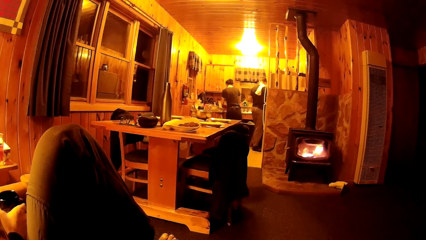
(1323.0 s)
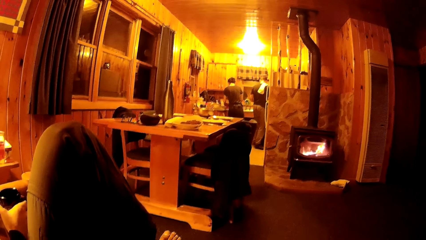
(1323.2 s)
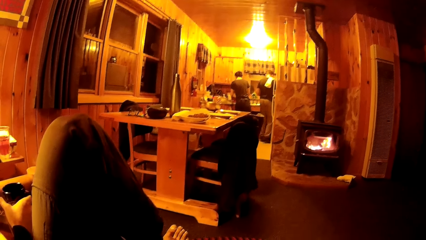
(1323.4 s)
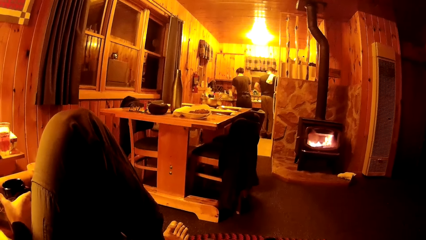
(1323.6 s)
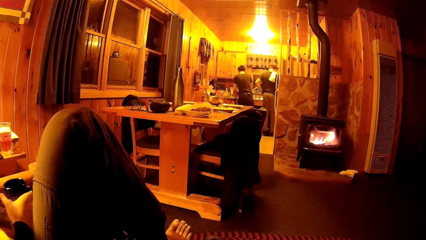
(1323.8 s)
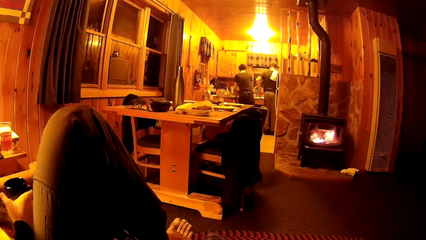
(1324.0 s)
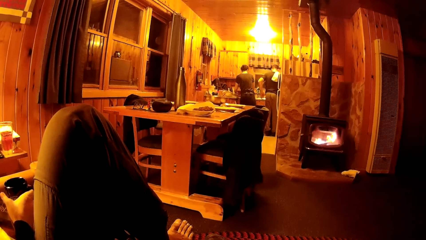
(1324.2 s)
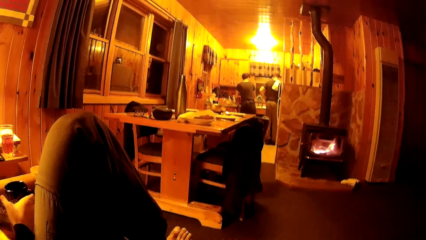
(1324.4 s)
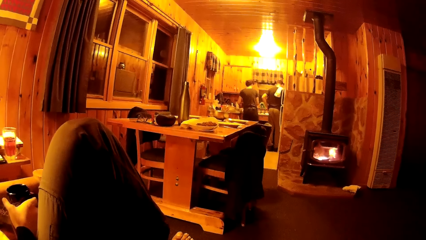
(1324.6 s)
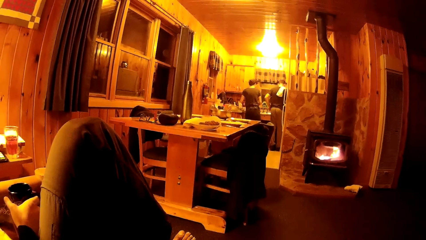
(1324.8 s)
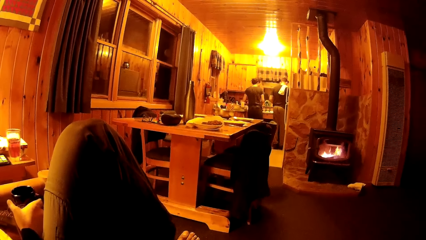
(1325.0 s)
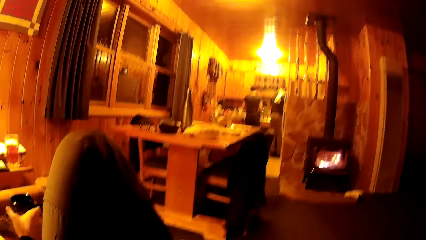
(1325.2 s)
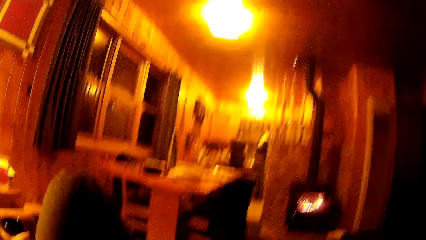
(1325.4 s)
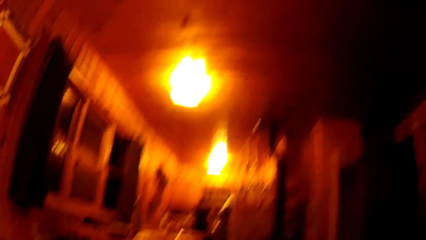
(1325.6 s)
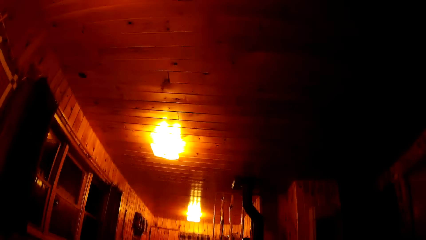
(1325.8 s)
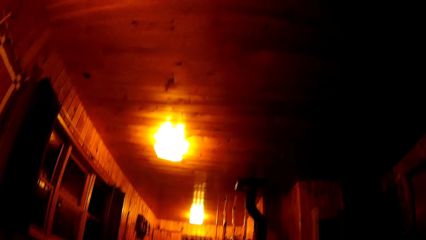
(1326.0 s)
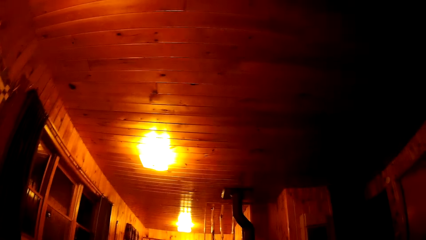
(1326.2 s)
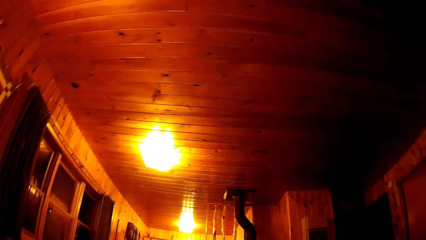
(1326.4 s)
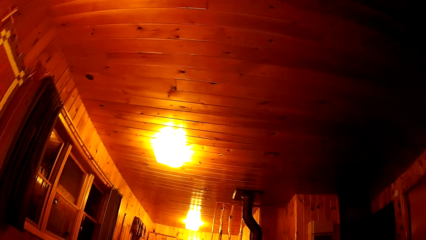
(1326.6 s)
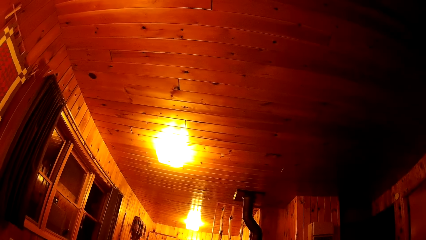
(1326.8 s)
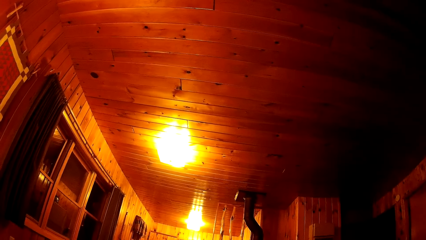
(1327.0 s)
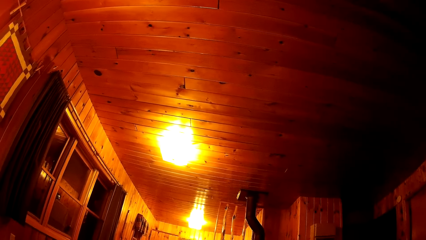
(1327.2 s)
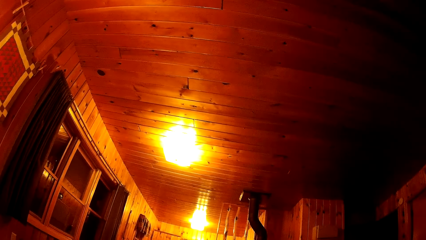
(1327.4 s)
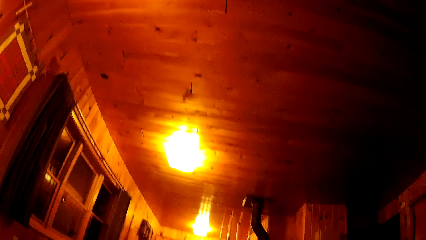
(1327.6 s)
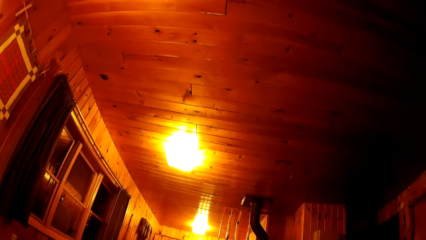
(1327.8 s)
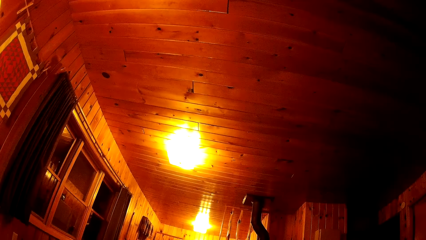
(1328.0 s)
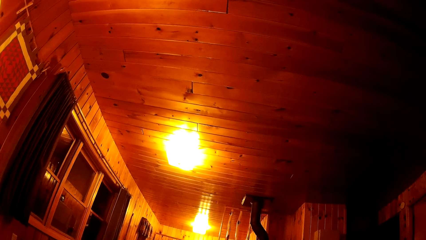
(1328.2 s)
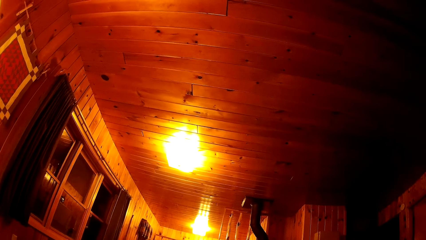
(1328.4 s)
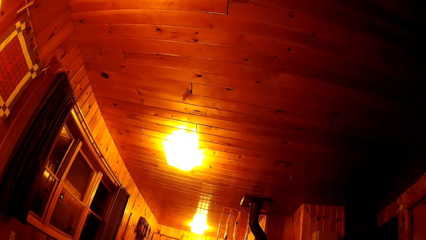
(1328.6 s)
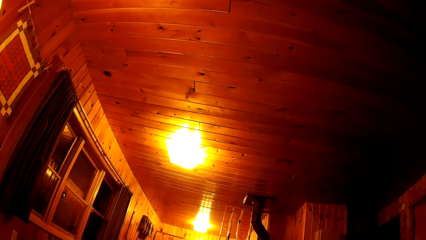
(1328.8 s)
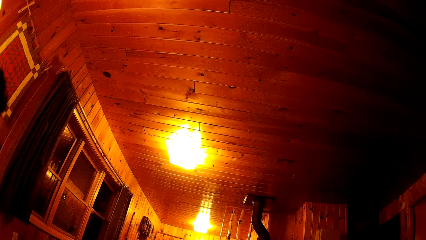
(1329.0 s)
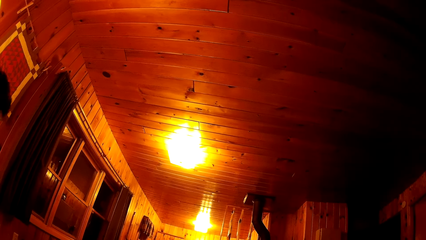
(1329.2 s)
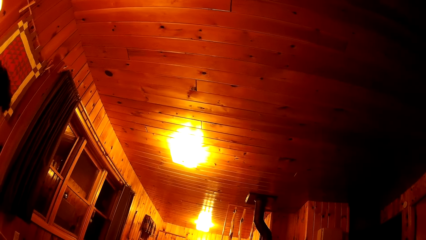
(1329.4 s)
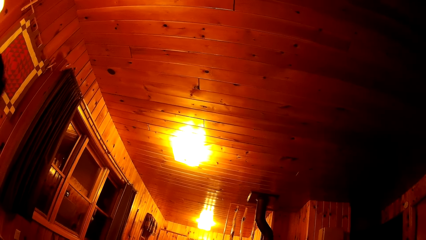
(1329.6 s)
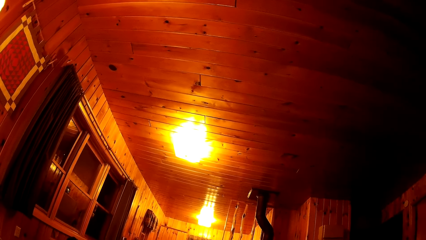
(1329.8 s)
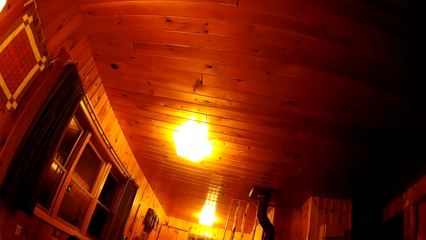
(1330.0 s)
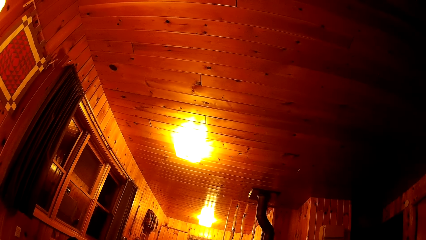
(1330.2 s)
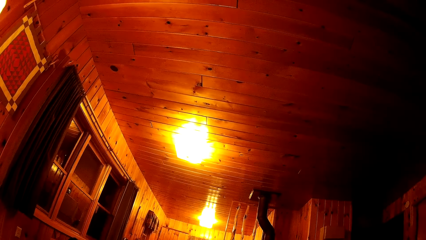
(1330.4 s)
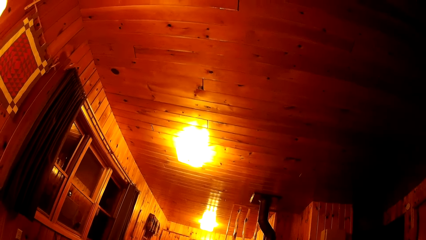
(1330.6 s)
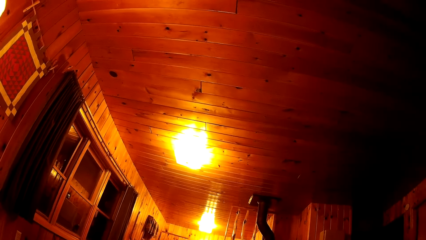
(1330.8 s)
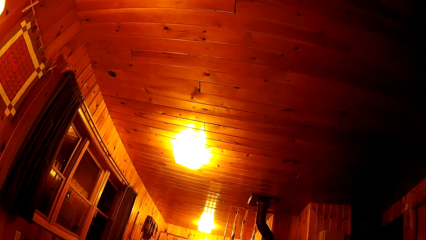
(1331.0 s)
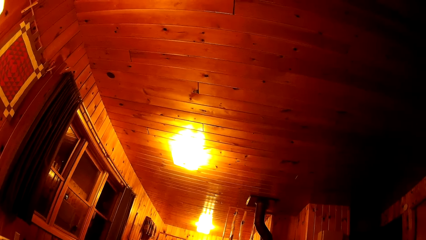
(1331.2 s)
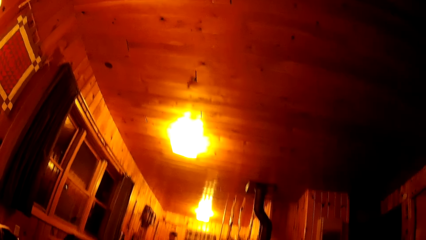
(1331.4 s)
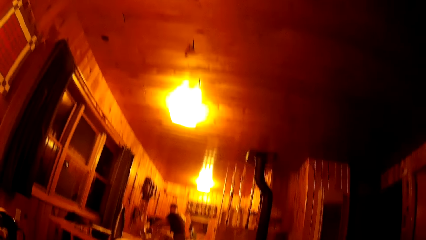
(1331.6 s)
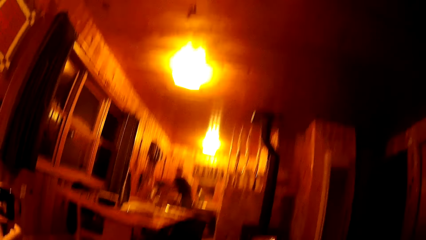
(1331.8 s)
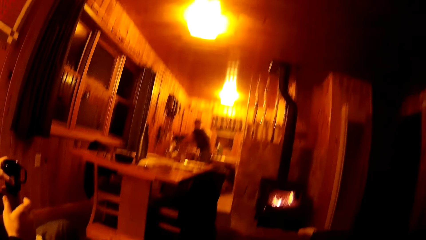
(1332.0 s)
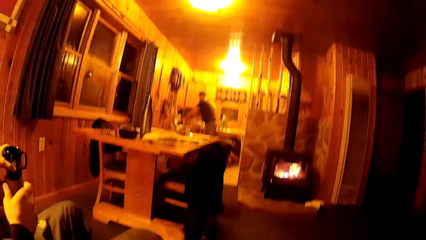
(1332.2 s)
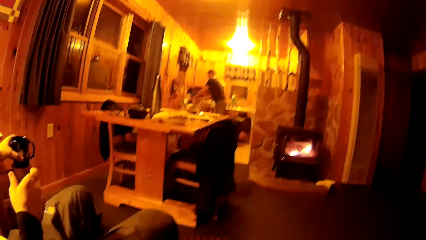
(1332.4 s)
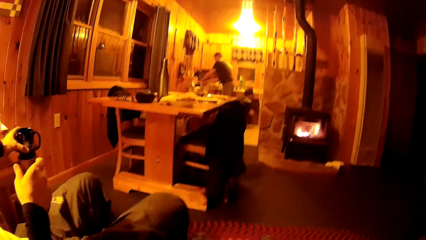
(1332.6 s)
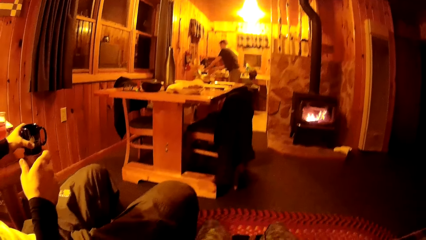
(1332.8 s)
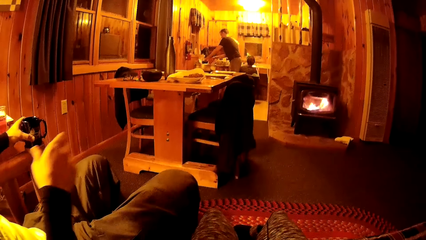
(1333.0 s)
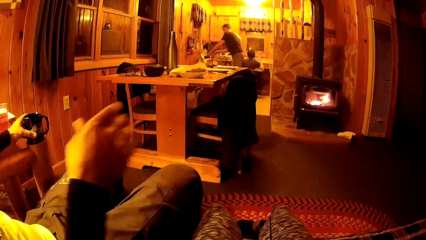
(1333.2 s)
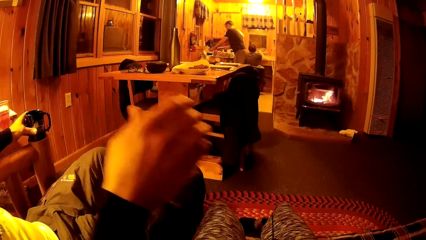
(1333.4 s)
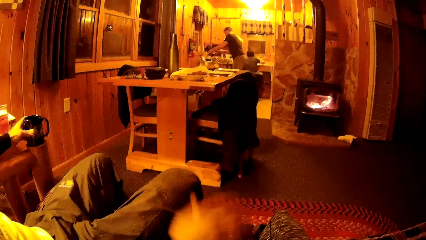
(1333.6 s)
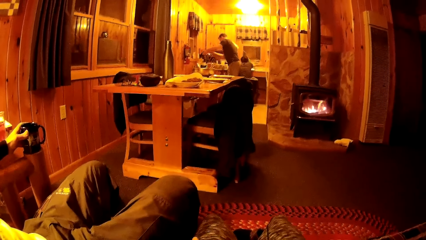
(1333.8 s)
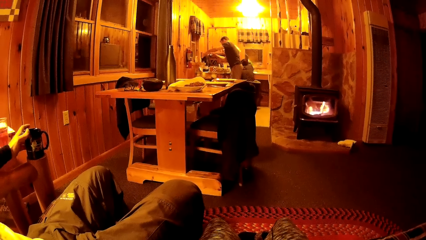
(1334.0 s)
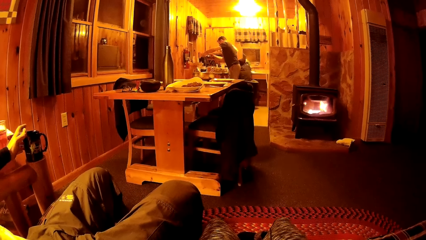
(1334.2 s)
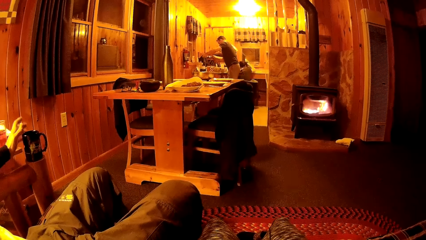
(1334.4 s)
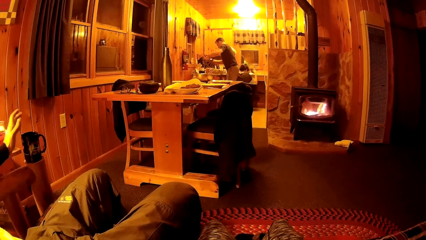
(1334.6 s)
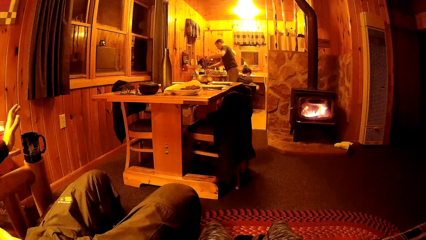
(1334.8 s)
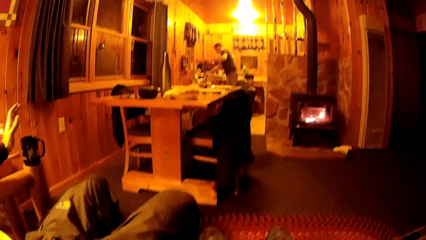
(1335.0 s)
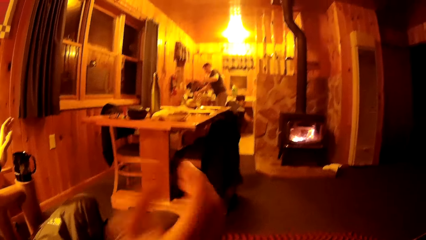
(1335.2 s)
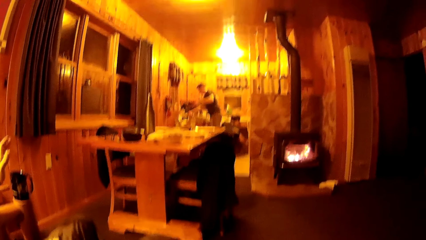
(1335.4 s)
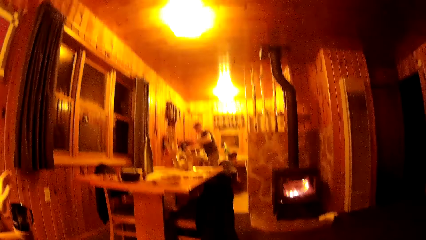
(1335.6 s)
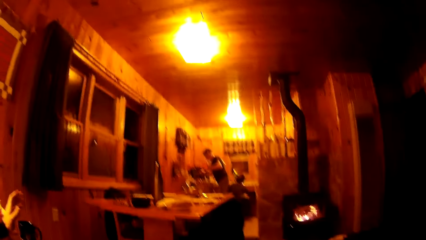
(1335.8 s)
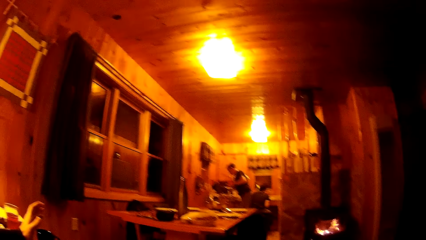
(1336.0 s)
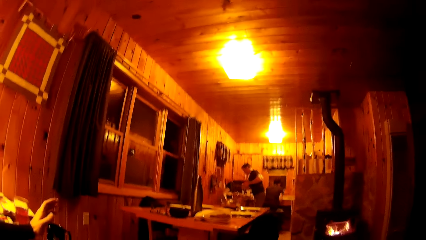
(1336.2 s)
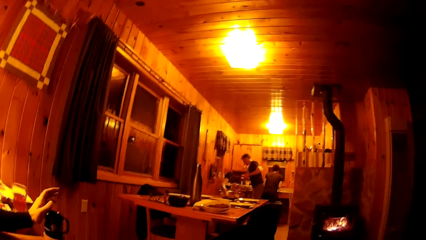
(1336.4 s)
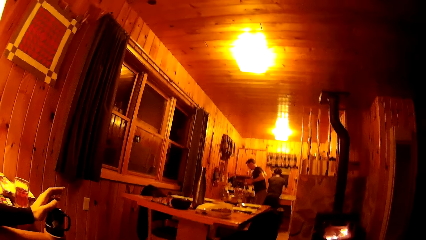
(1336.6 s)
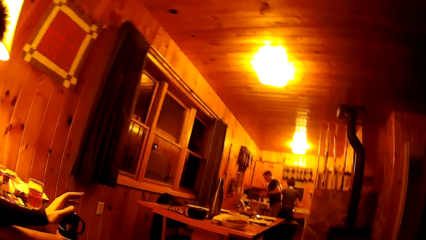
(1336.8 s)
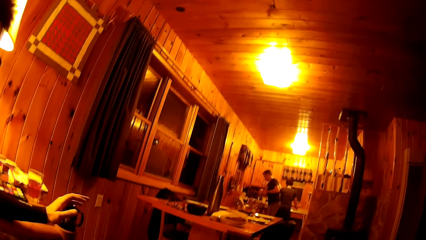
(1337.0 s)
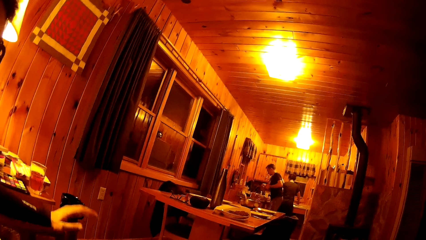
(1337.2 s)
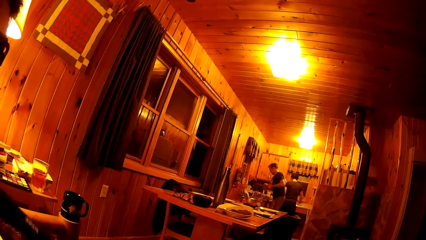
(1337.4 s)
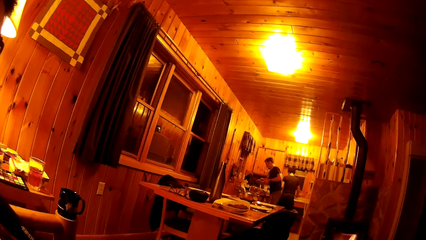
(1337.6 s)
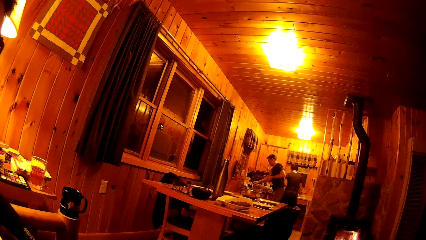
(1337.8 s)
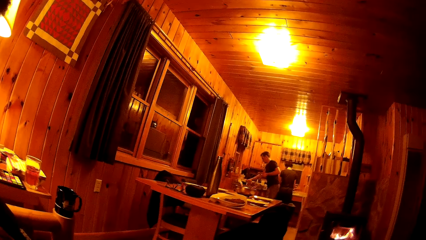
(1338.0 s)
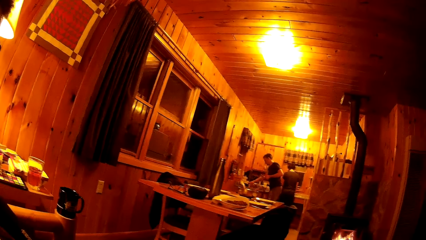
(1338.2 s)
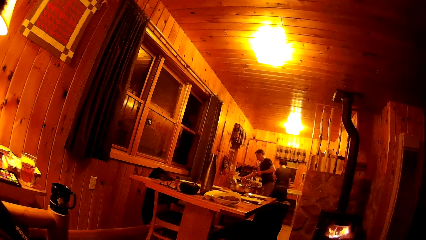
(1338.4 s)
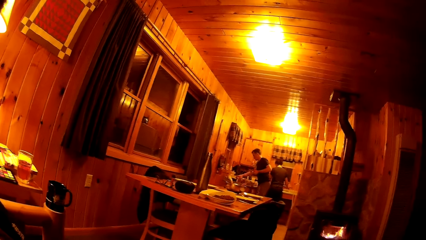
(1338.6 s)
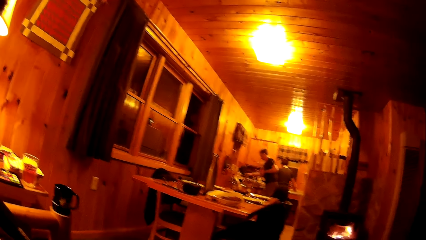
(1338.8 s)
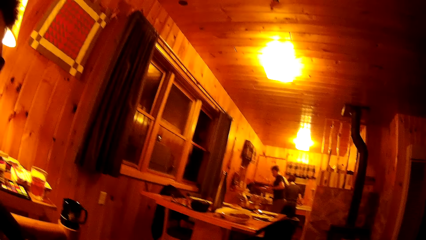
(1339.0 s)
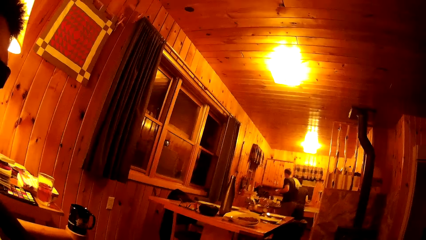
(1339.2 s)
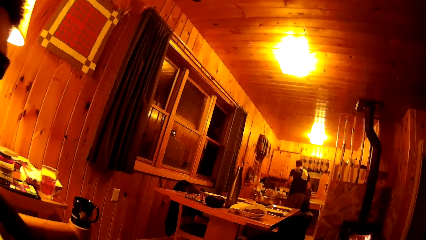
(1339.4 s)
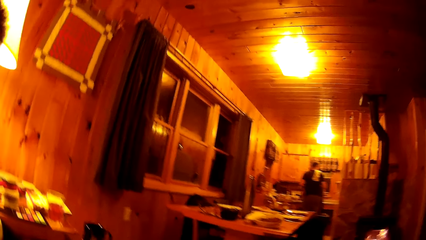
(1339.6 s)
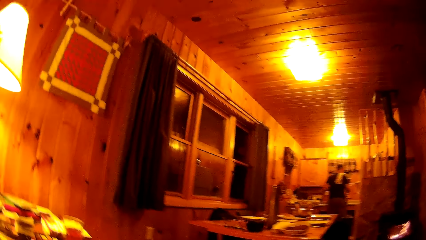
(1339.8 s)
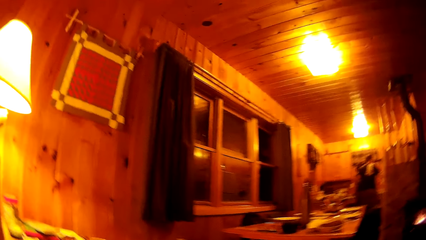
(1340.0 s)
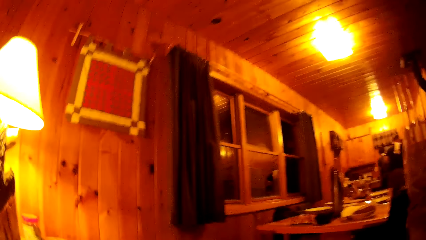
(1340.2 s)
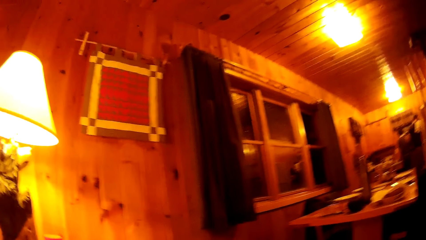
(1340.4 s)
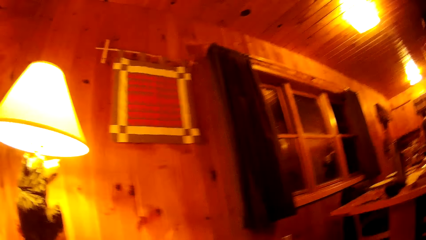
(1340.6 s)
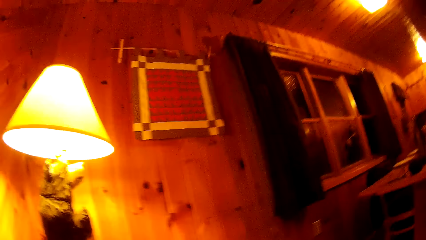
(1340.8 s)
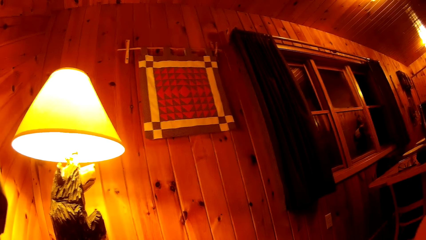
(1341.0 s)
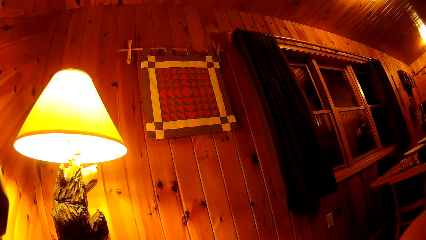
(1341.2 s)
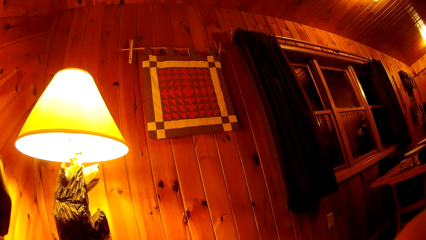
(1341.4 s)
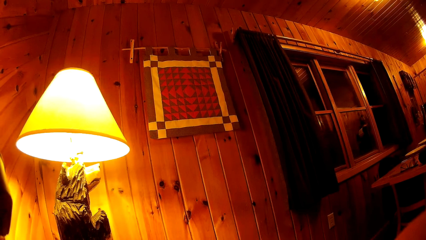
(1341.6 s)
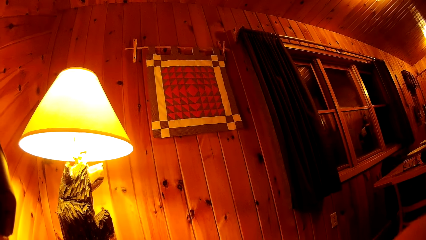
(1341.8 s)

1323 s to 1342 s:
The camera wearer looks around. A man lifts the lid with both hands from a pot on a gas cooker. Another man puts his right hand on the camera wearer's lap. The other man places his left hand on his lap.
